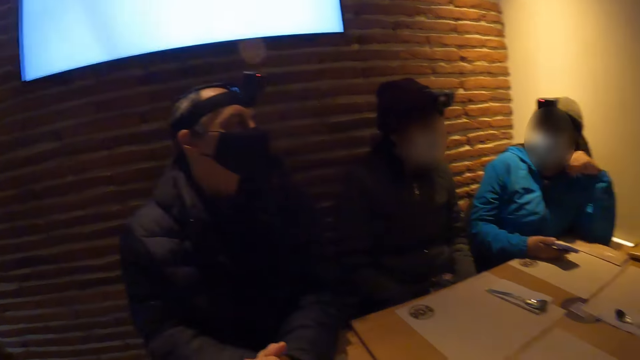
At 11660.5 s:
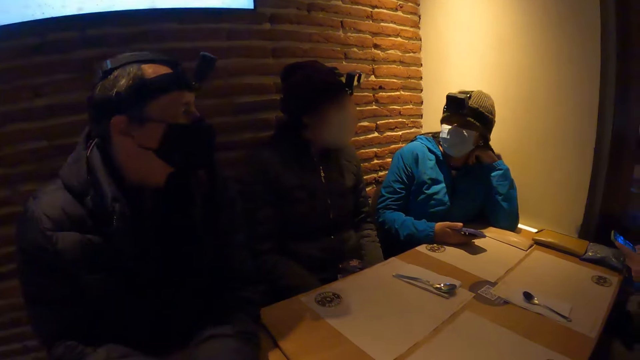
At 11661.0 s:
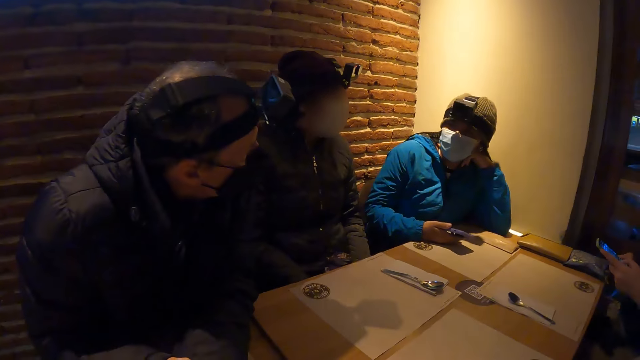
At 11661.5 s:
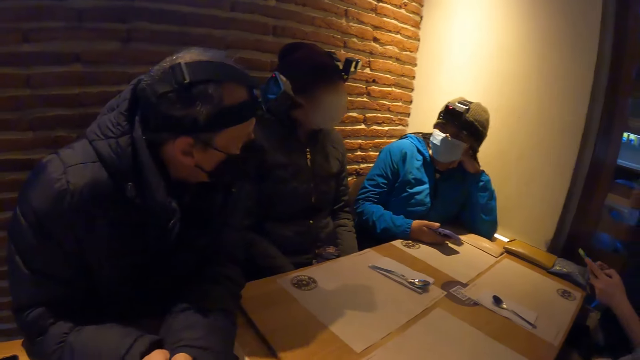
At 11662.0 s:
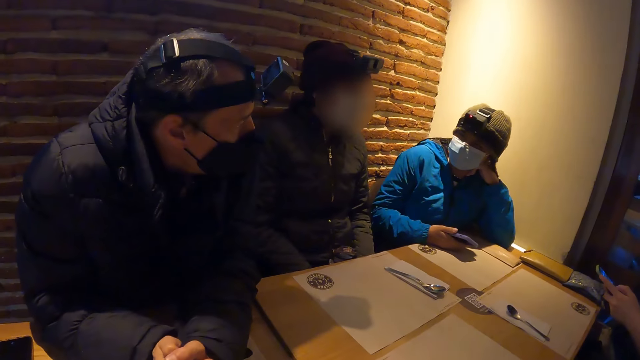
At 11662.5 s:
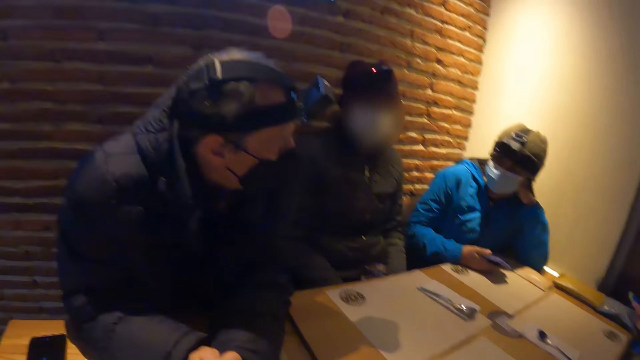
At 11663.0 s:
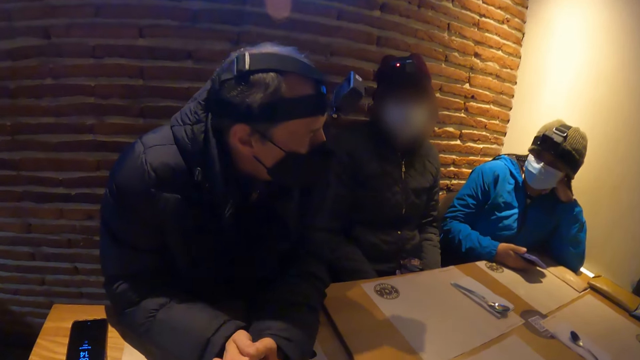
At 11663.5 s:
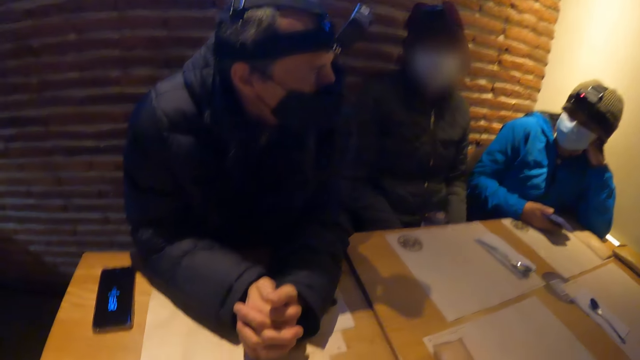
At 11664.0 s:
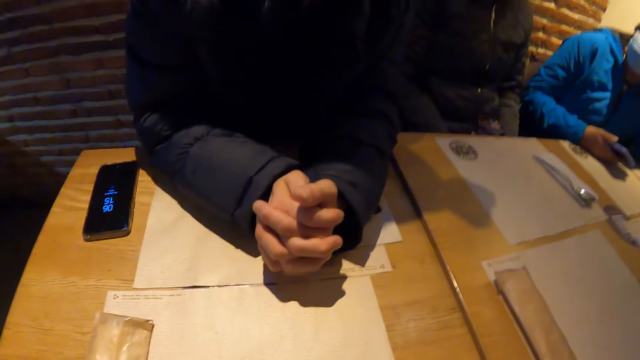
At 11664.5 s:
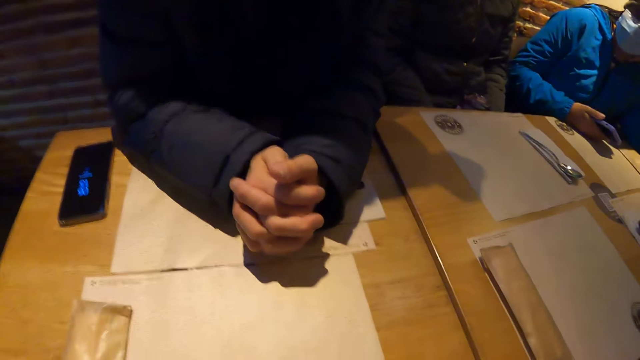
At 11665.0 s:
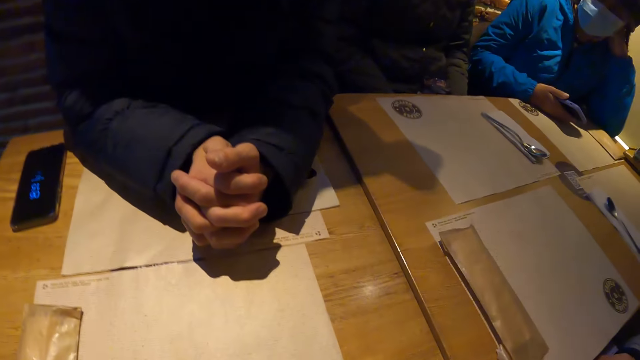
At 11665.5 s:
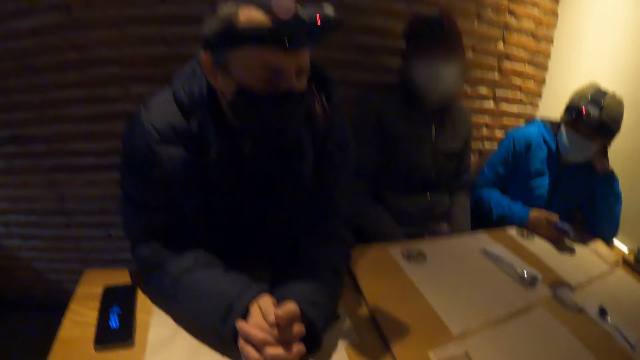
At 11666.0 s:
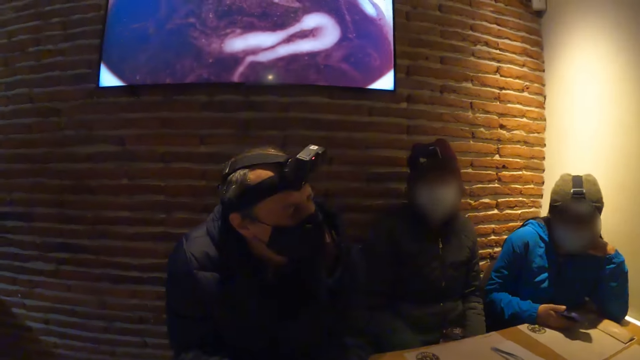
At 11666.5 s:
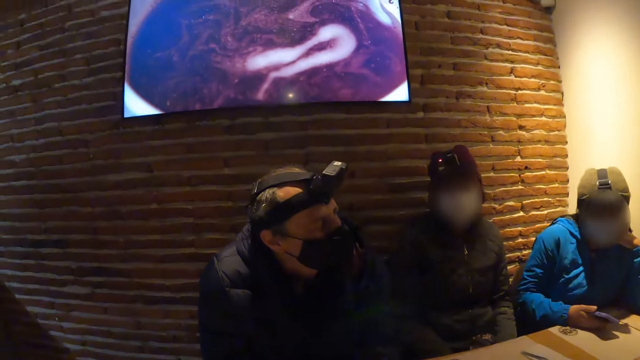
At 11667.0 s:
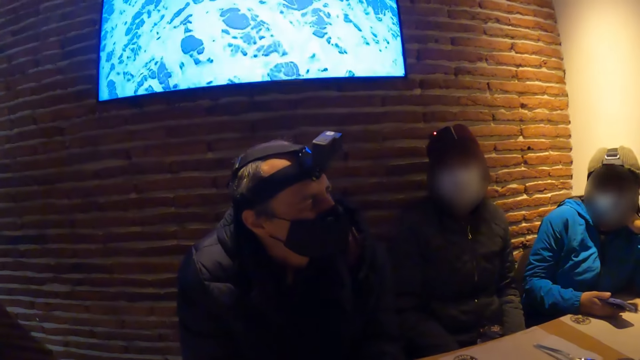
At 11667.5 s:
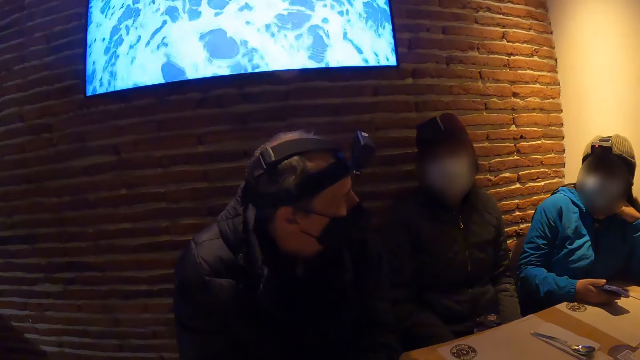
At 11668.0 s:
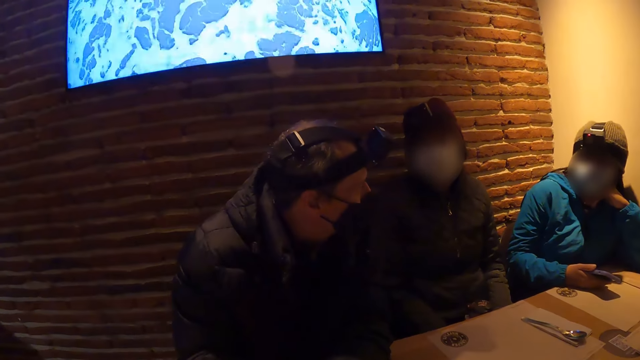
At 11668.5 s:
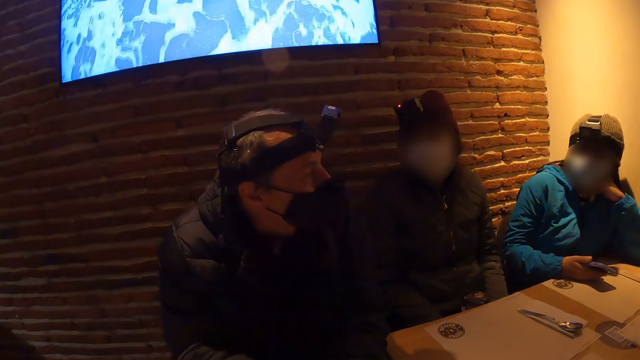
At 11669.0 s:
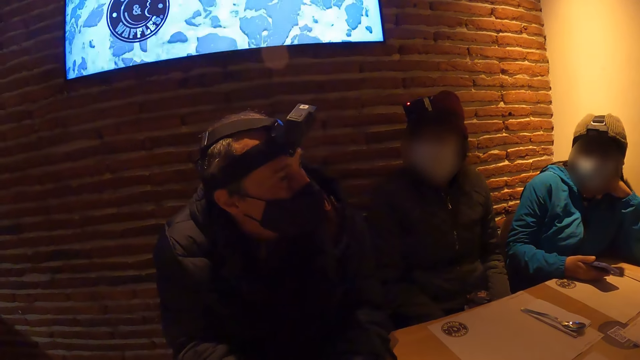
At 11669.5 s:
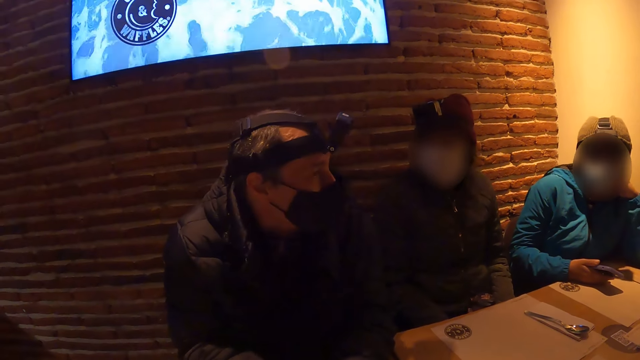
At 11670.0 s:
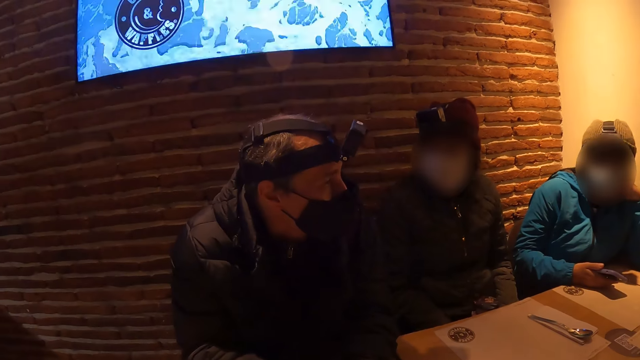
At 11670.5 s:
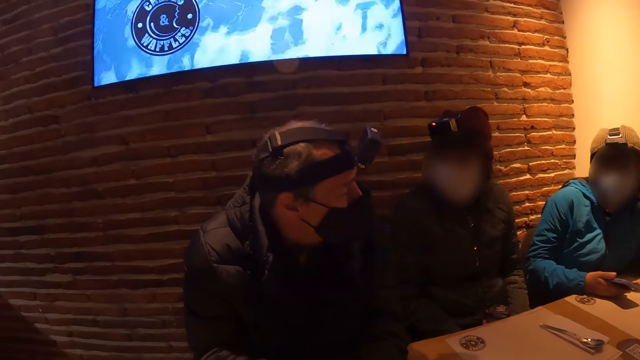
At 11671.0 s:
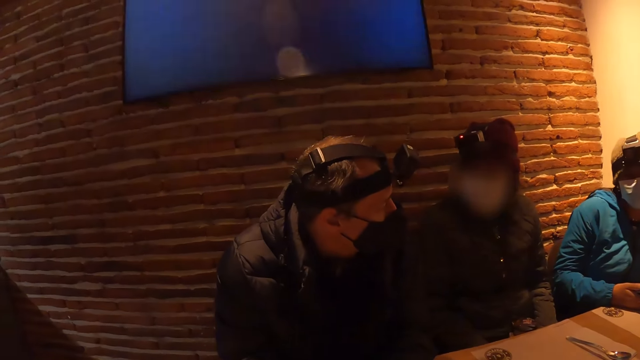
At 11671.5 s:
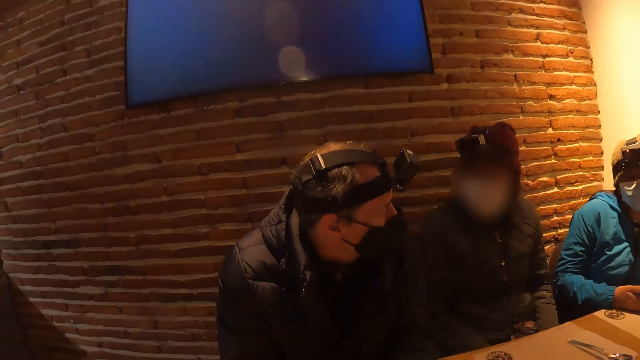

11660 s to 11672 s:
The camera wearer converses with a group of people at the table. They look at a woman.

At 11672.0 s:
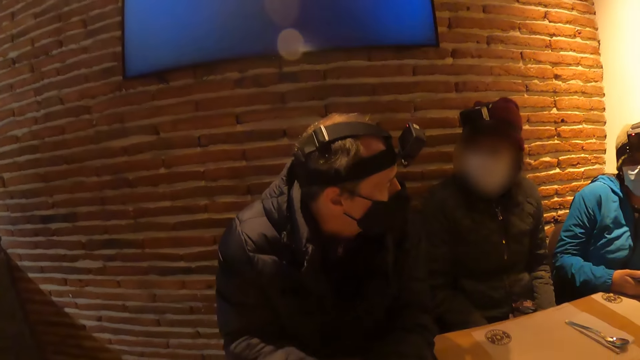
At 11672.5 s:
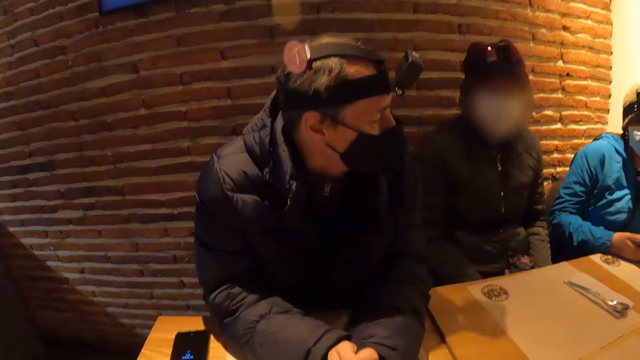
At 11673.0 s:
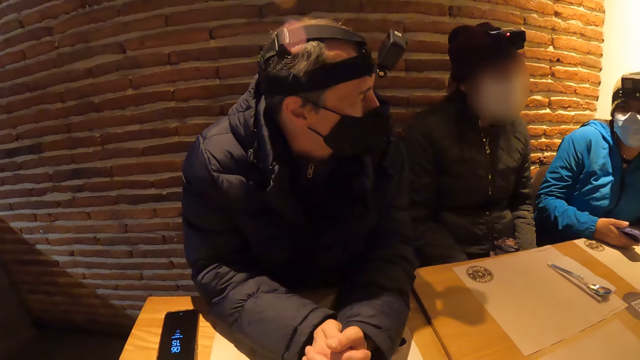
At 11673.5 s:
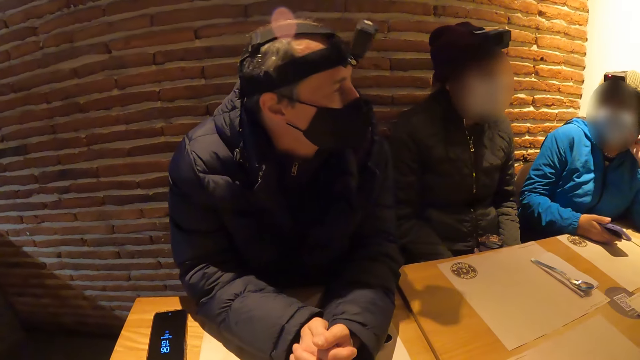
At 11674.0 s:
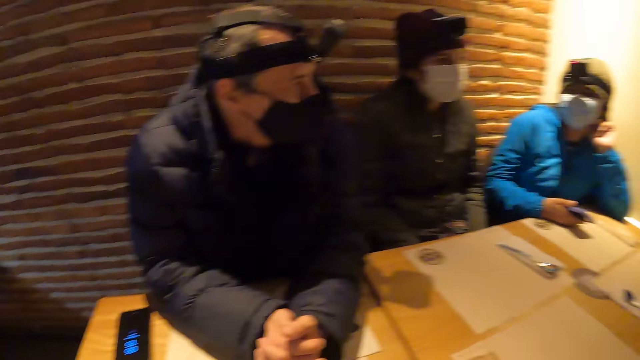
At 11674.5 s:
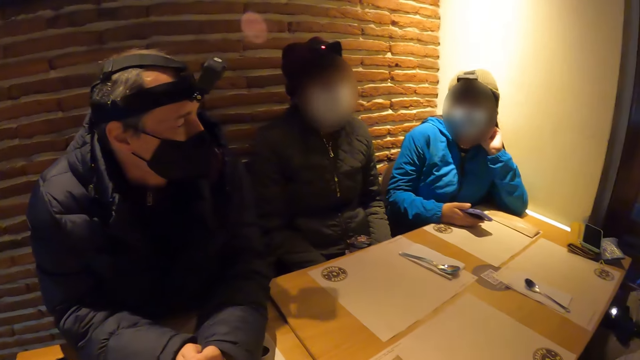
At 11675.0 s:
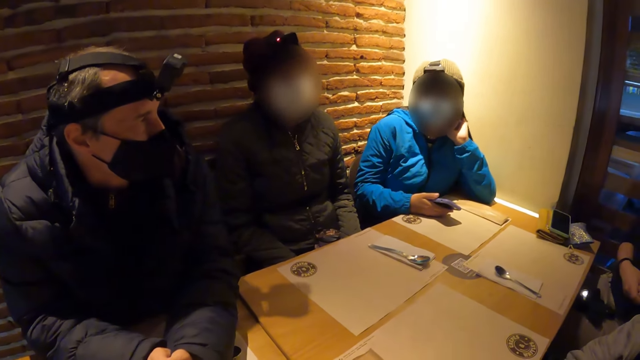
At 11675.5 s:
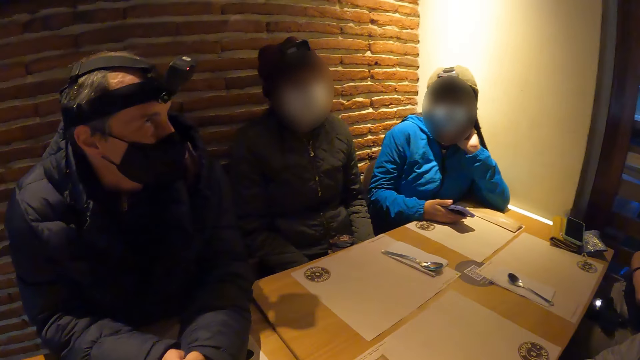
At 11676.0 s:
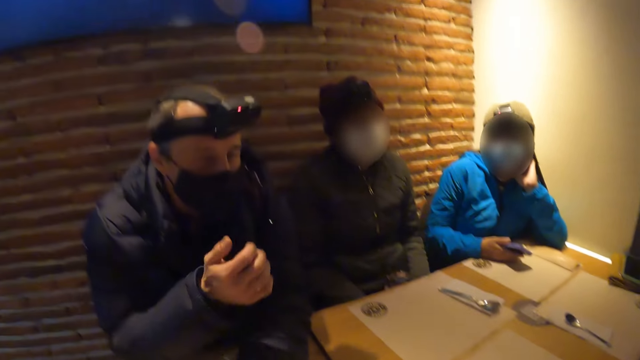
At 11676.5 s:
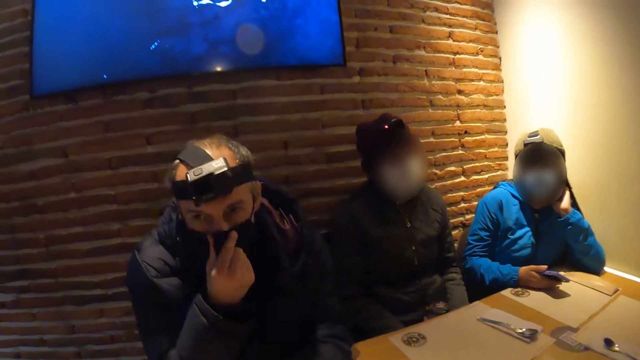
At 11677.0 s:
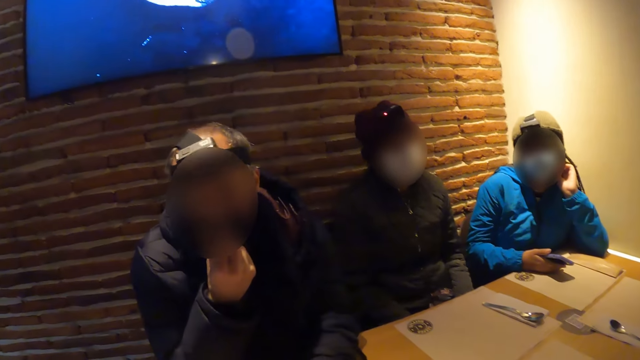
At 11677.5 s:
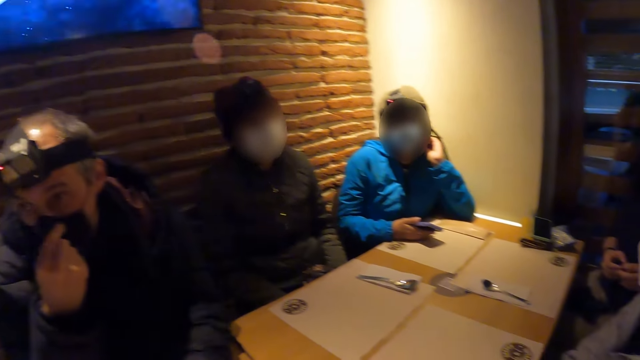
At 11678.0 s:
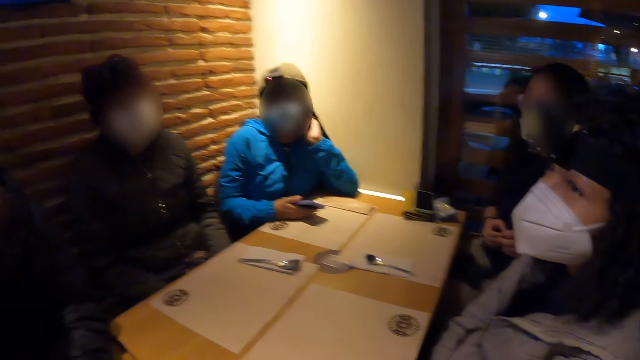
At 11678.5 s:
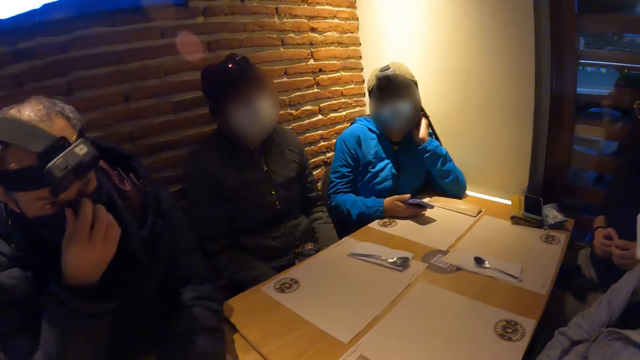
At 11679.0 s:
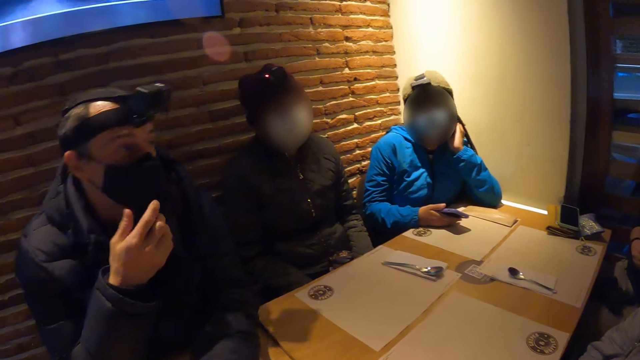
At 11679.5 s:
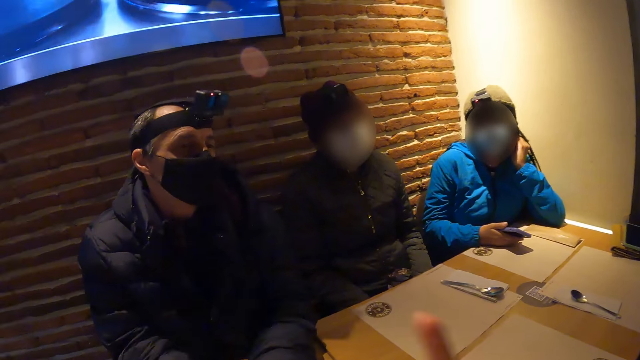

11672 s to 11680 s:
A man touches the facemask.
